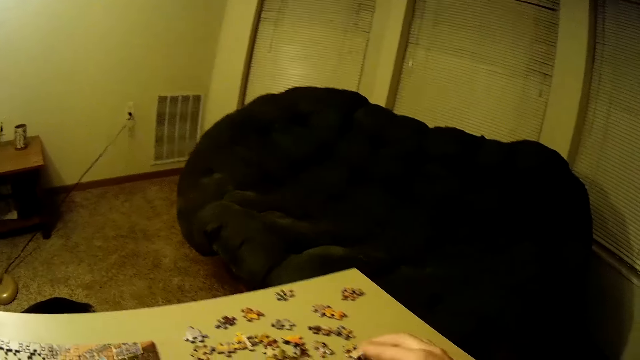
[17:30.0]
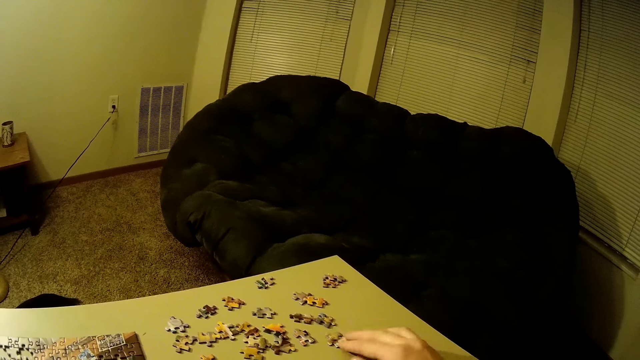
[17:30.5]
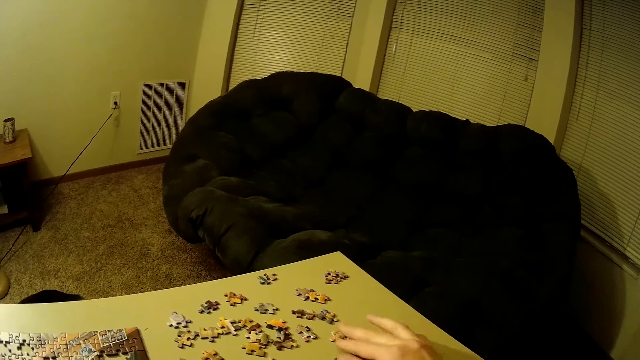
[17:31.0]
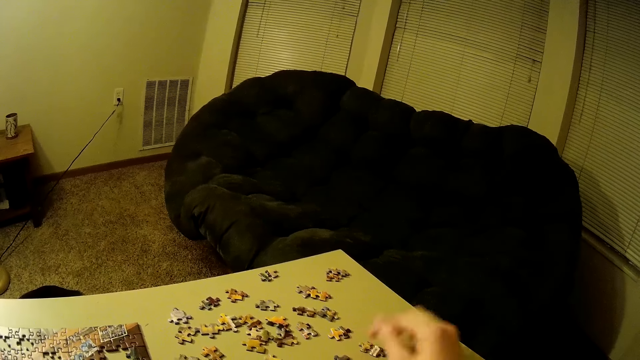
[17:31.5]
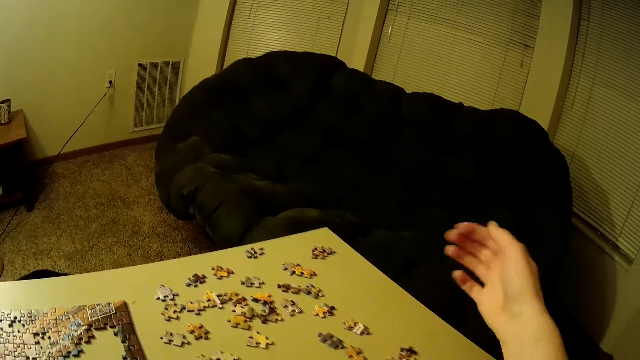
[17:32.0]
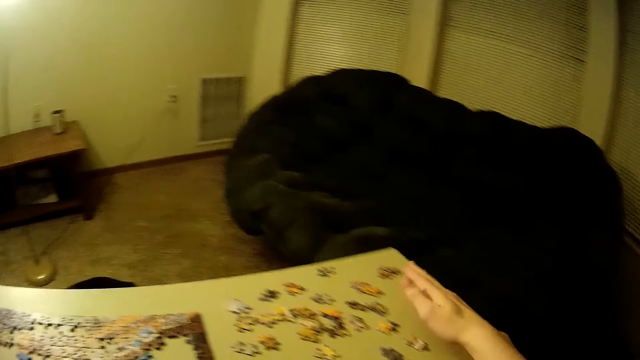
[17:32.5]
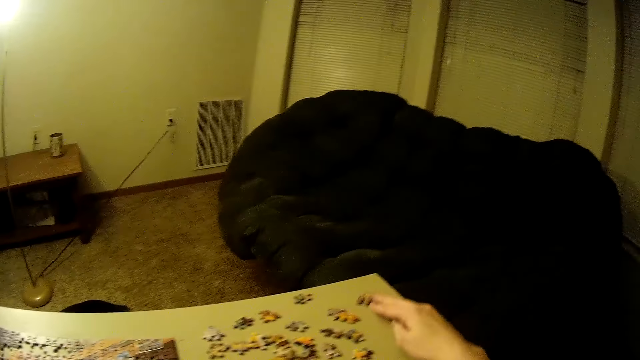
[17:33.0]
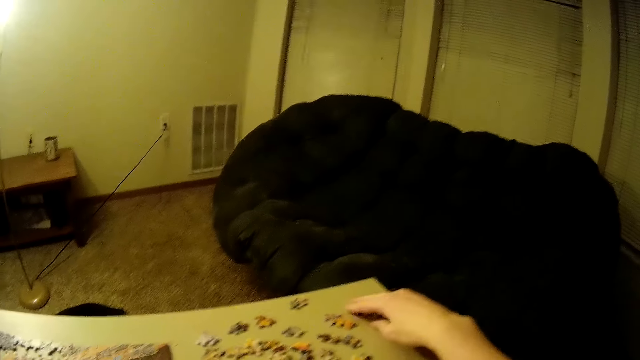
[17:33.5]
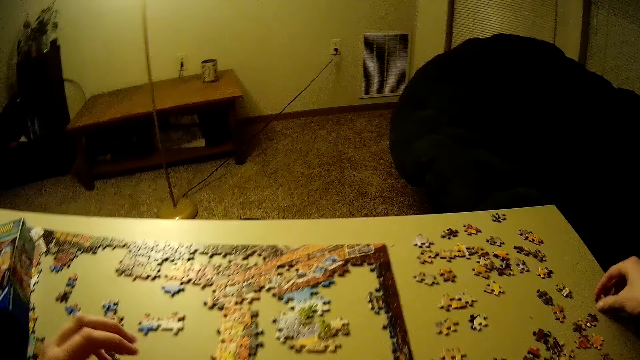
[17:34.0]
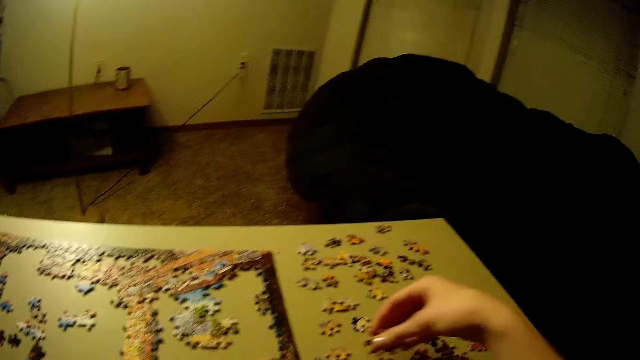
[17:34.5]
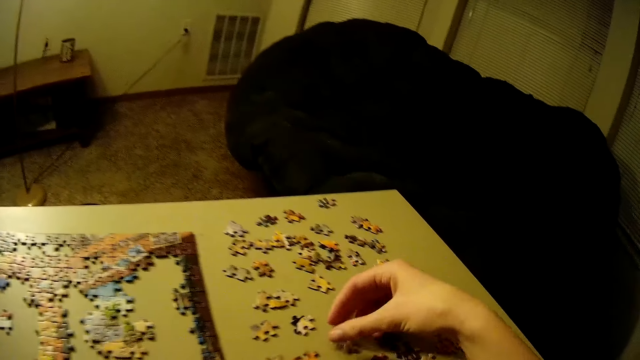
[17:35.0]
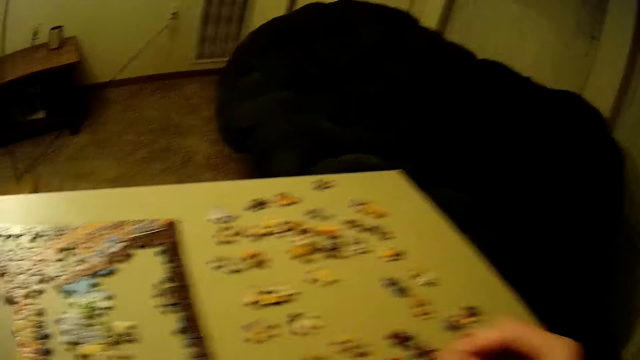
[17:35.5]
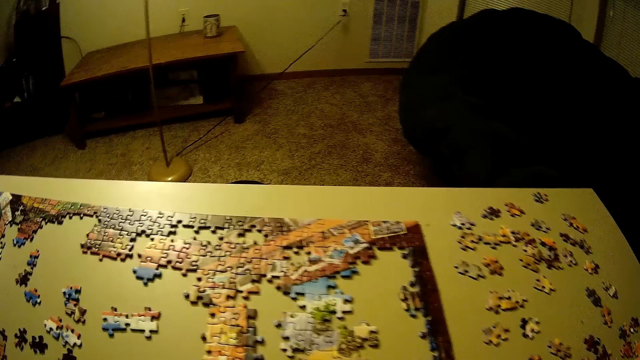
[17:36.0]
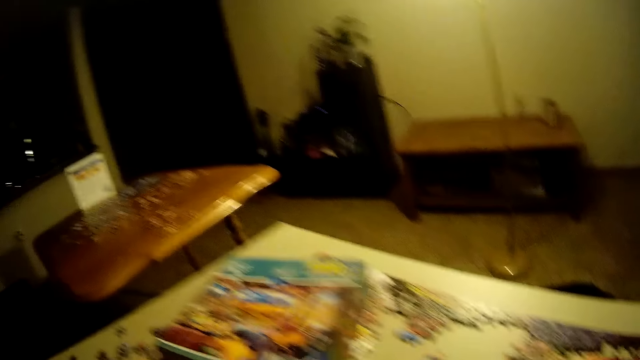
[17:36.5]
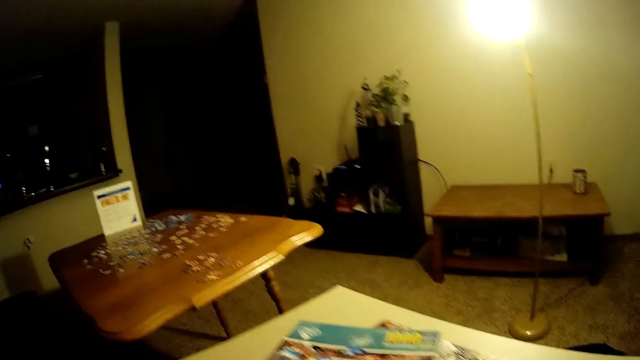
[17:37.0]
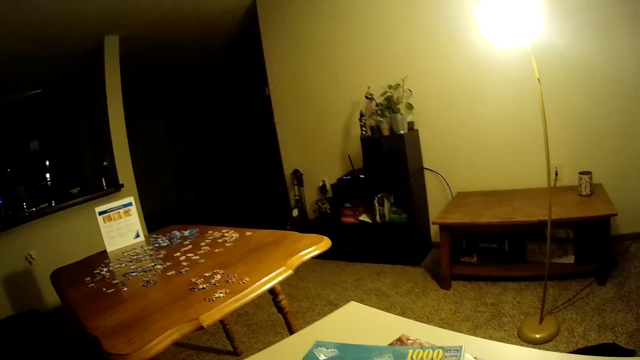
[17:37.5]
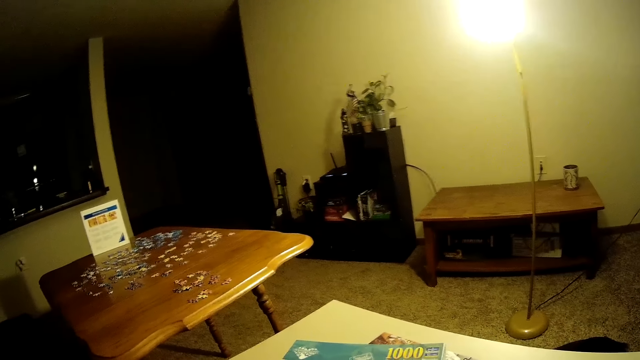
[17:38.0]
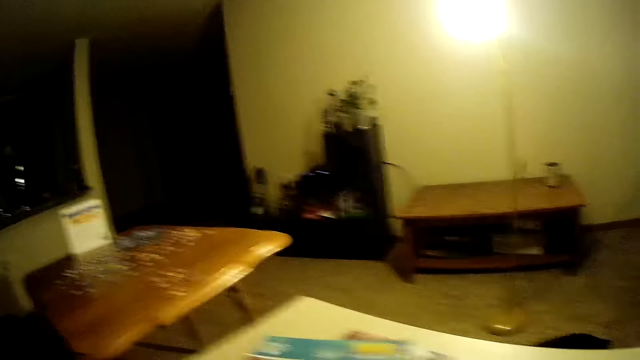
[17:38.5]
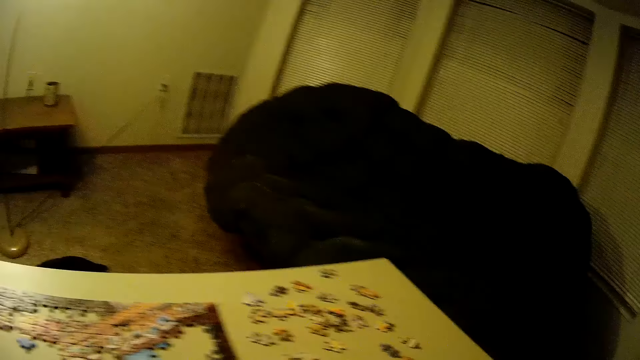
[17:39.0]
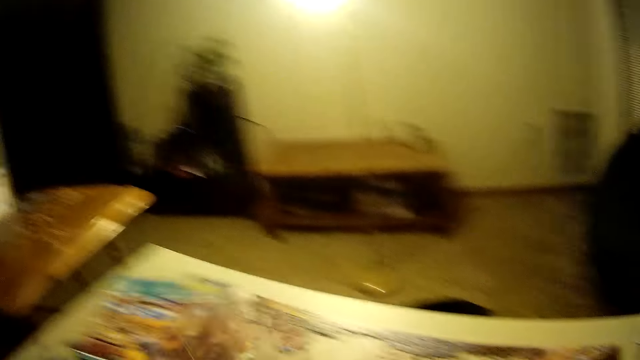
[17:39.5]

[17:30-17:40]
The camera wearer moves the pieces of the puzzle on the right side of the table with his right hand. He picks up a jigsaw puzzle piece. He looks around the room.

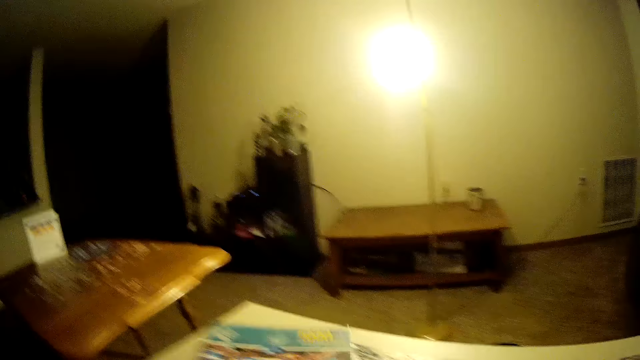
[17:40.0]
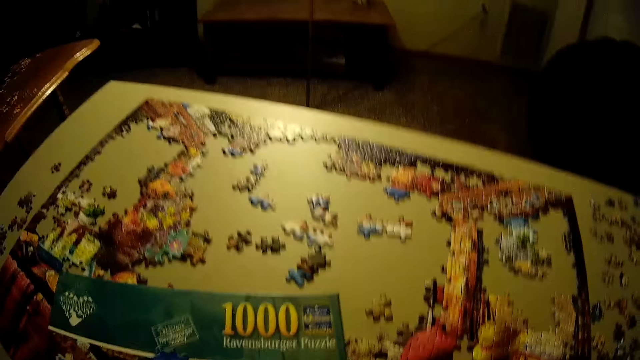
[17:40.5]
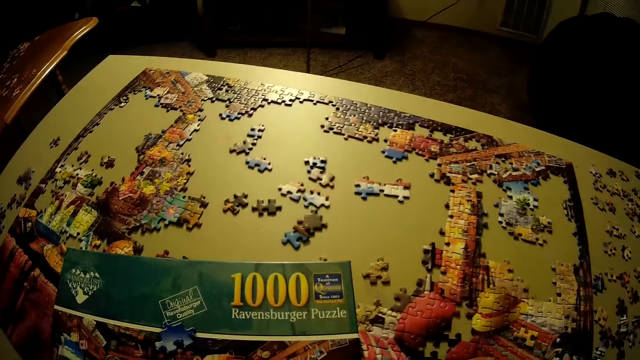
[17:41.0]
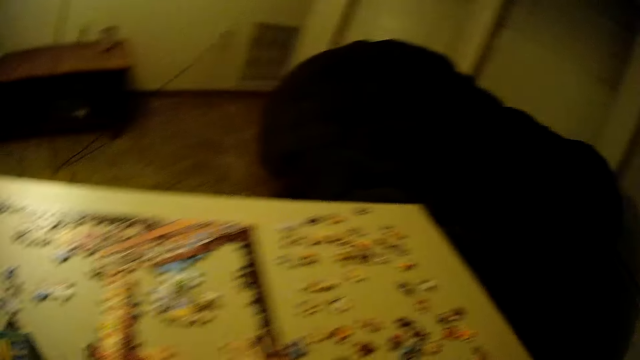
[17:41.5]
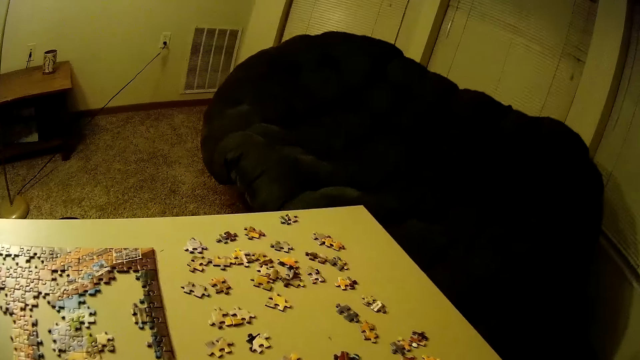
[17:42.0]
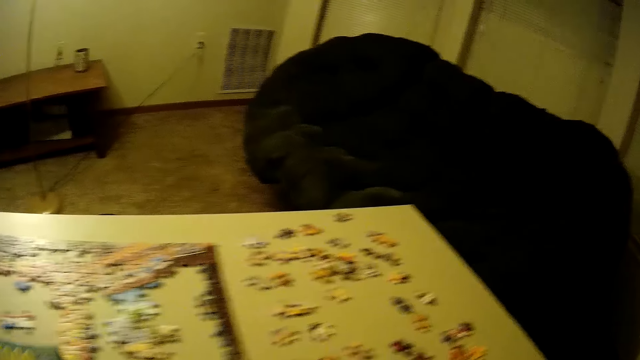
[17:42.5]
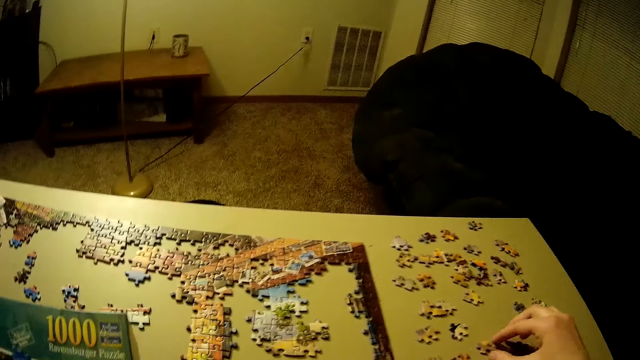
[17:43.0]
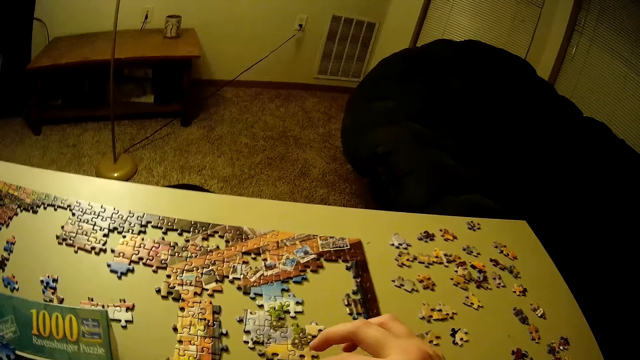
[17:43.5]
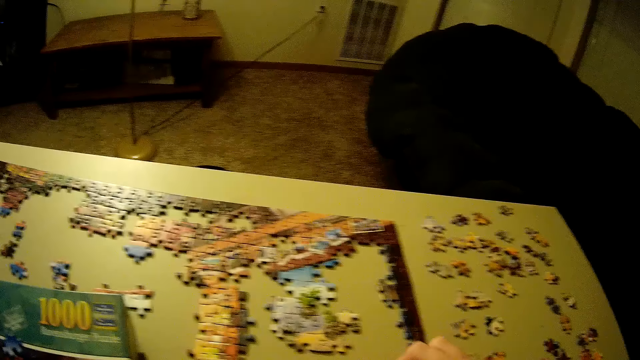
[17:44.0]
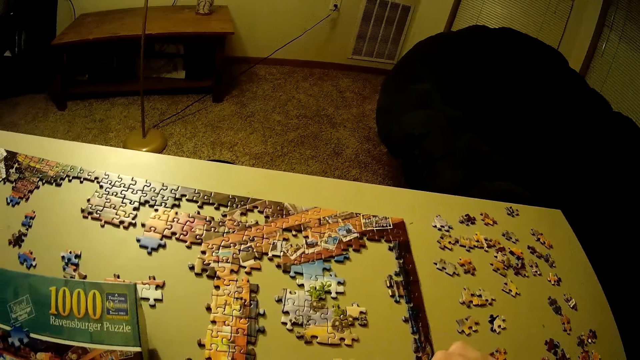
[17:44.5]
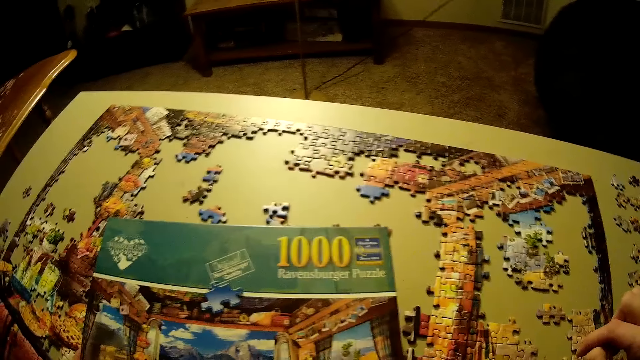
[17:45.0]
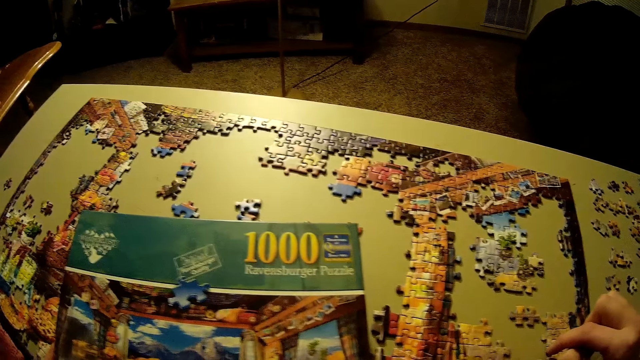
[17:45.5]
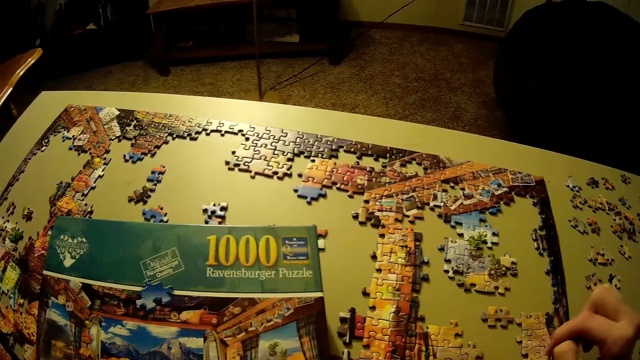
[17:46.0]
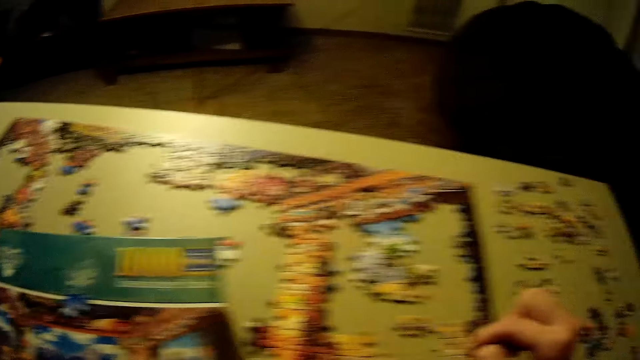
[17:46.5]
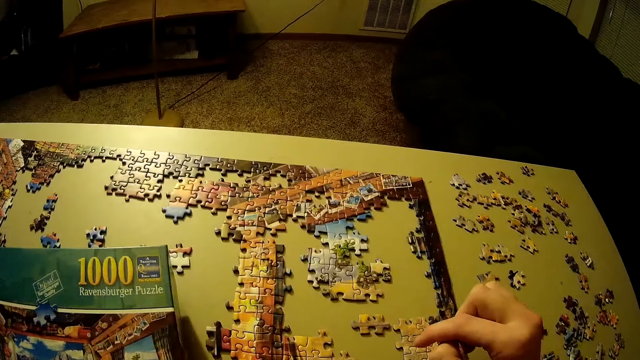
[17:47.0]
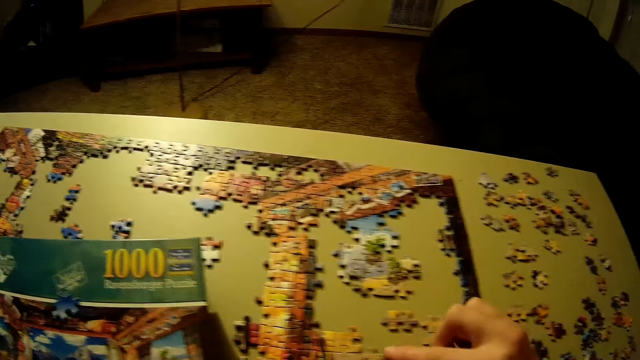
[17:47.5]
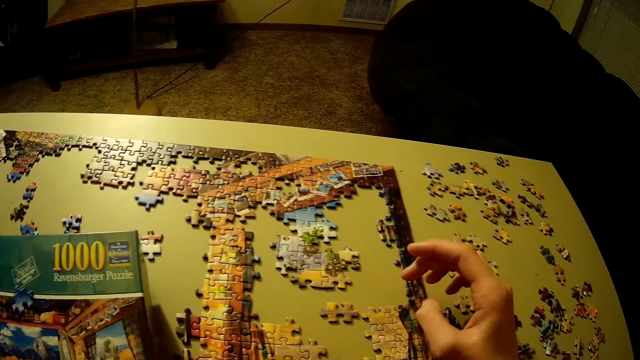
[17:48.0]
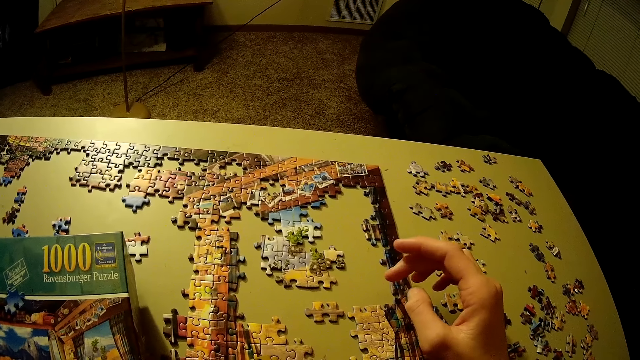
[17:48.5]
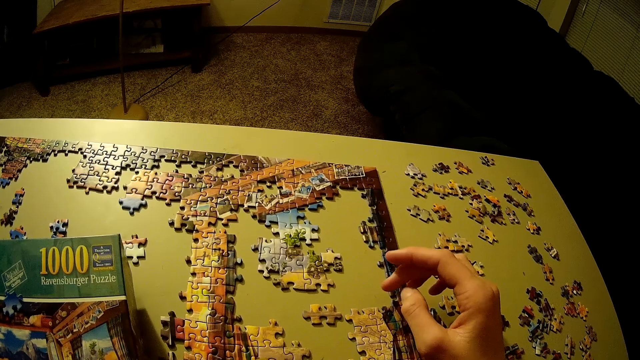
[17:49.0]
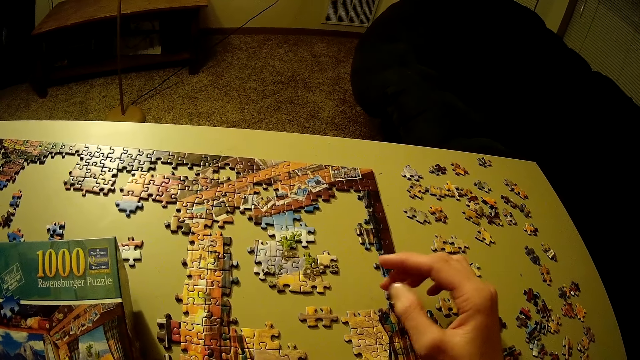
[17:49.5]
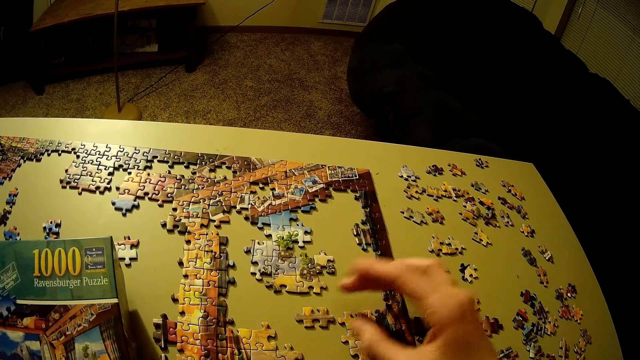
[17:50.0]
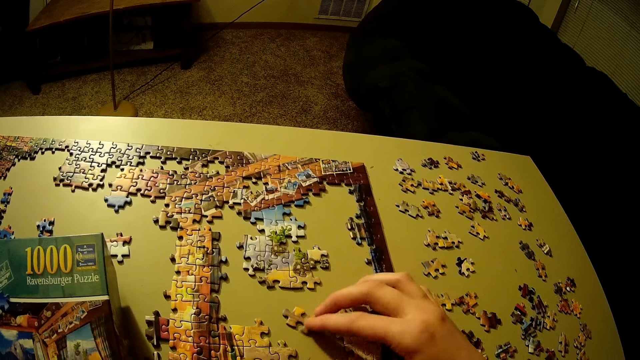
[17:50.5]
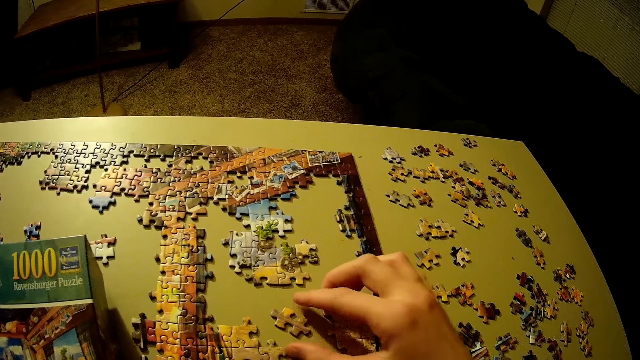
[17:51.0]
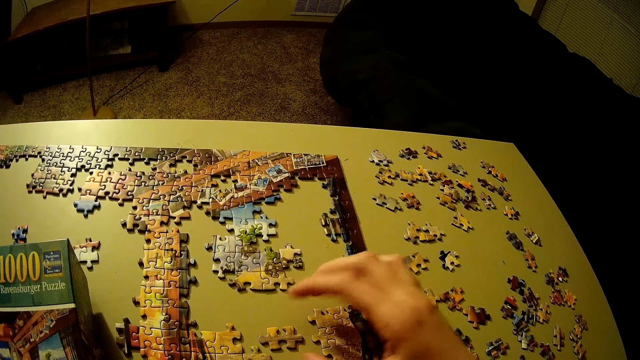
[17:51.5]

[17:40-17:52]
The camera wearer picks up the box of the puzzle on the table with his left hand. He looks around the table. He moves the pieces of the puzzle on the table with his left hand.
